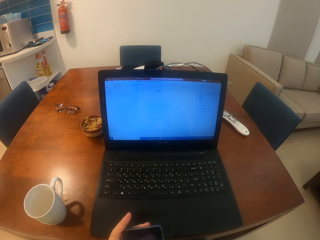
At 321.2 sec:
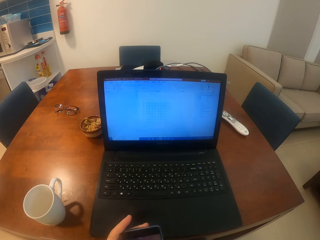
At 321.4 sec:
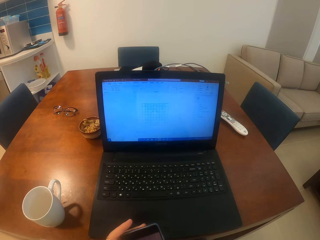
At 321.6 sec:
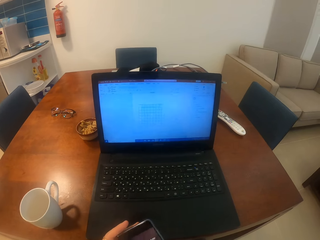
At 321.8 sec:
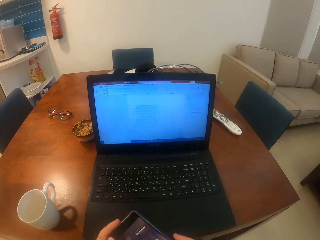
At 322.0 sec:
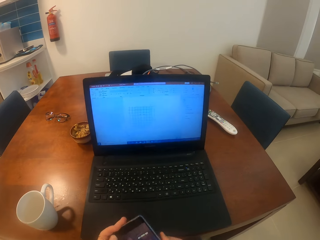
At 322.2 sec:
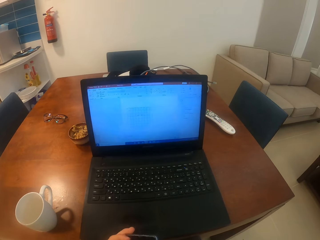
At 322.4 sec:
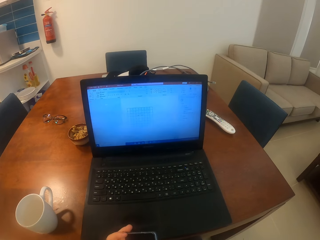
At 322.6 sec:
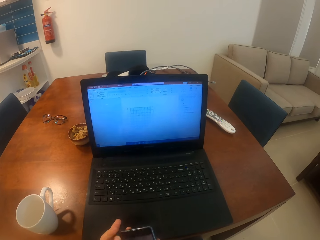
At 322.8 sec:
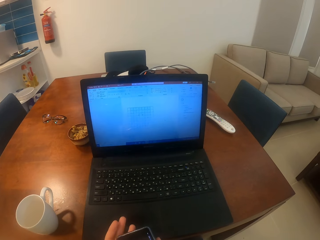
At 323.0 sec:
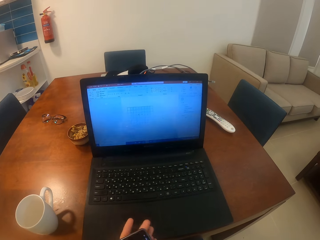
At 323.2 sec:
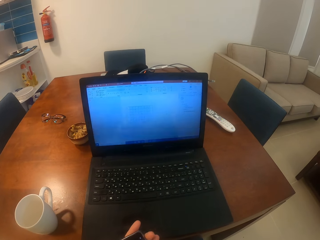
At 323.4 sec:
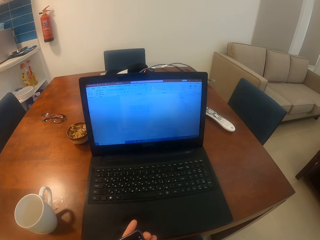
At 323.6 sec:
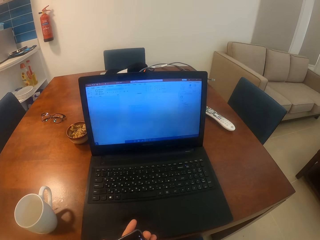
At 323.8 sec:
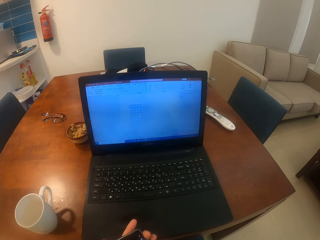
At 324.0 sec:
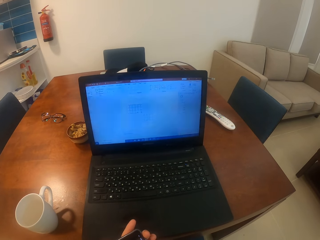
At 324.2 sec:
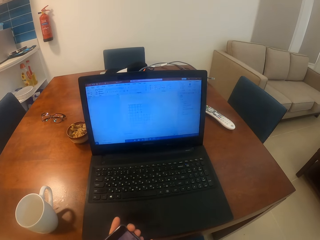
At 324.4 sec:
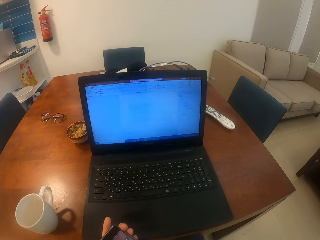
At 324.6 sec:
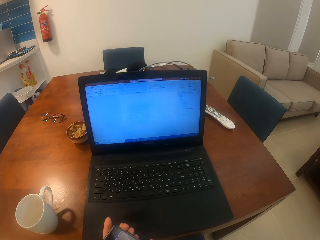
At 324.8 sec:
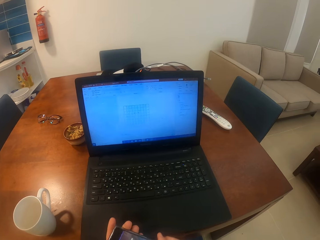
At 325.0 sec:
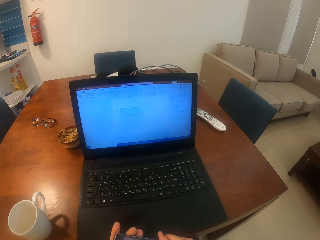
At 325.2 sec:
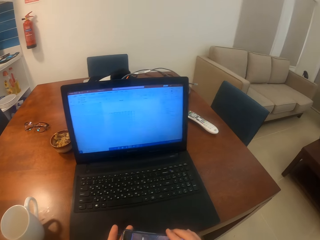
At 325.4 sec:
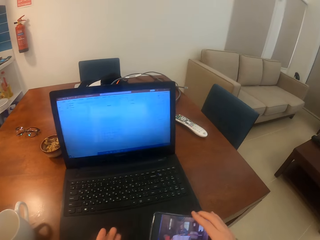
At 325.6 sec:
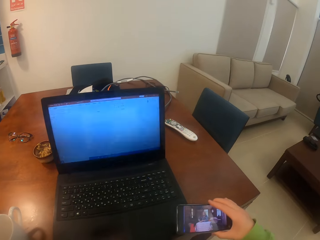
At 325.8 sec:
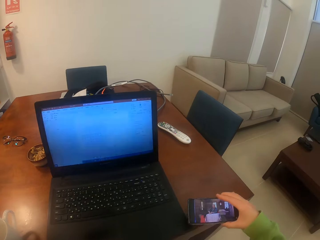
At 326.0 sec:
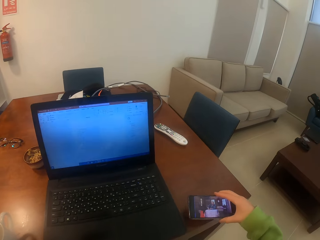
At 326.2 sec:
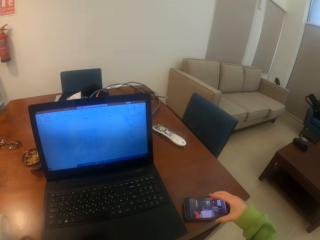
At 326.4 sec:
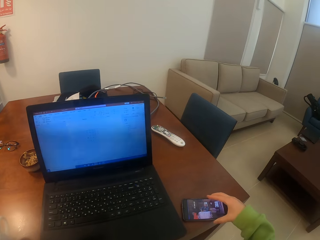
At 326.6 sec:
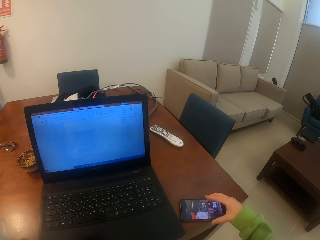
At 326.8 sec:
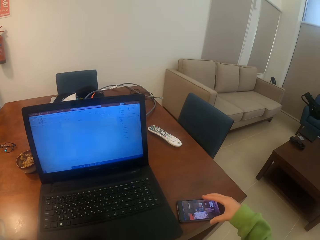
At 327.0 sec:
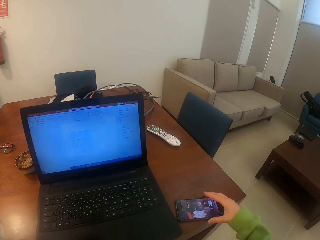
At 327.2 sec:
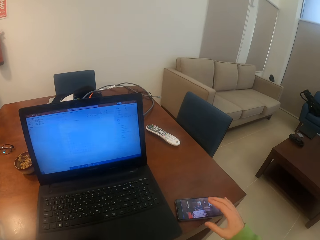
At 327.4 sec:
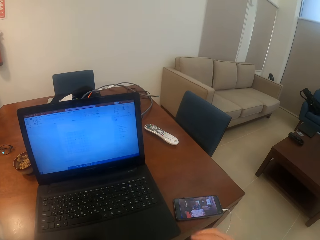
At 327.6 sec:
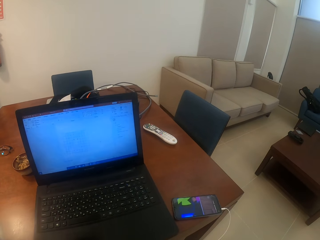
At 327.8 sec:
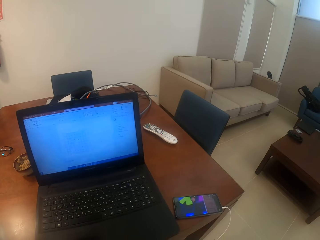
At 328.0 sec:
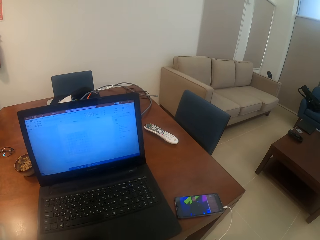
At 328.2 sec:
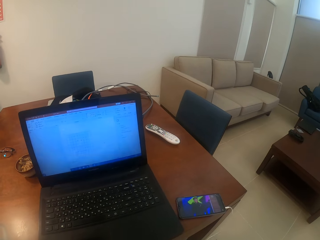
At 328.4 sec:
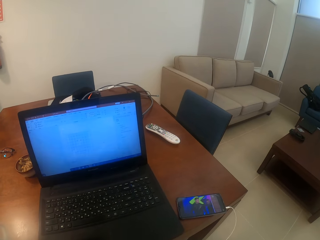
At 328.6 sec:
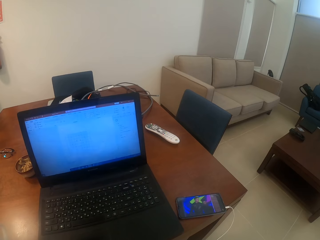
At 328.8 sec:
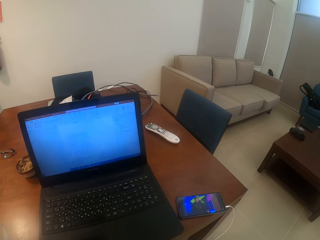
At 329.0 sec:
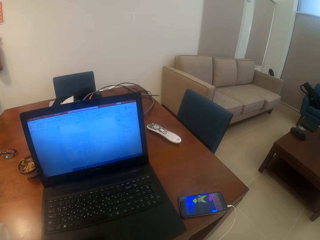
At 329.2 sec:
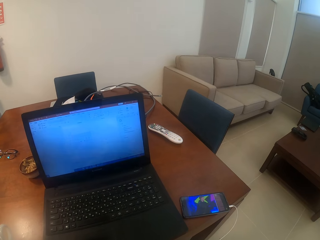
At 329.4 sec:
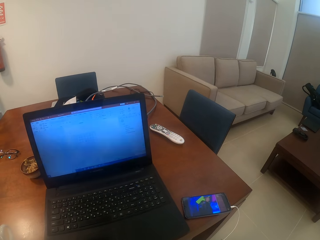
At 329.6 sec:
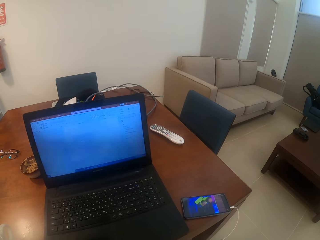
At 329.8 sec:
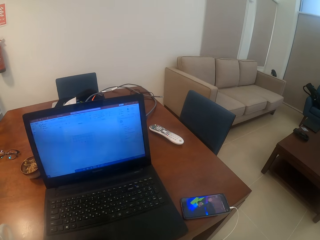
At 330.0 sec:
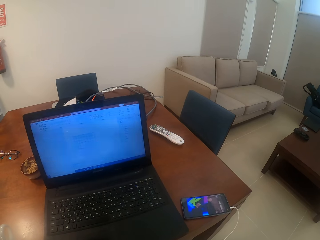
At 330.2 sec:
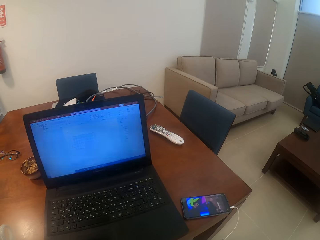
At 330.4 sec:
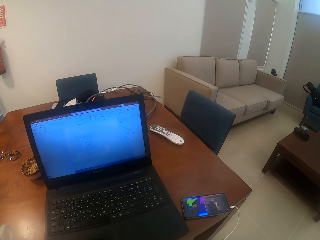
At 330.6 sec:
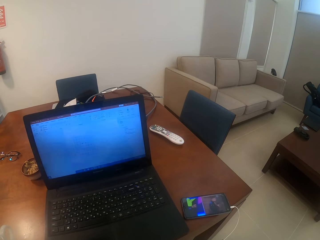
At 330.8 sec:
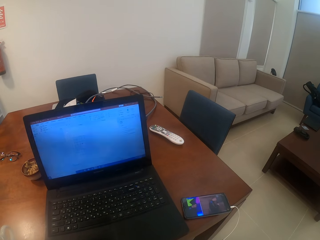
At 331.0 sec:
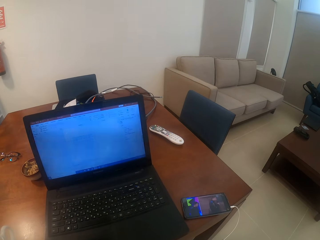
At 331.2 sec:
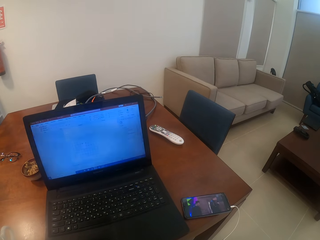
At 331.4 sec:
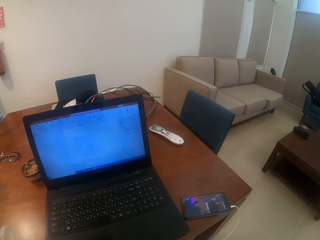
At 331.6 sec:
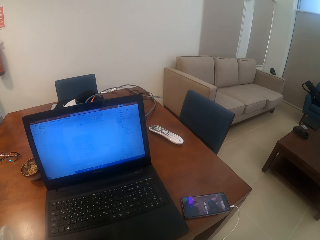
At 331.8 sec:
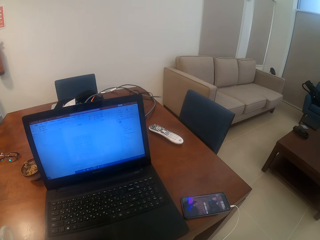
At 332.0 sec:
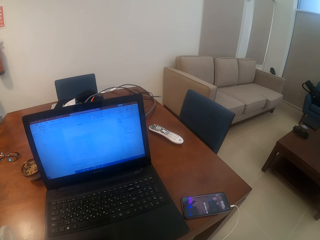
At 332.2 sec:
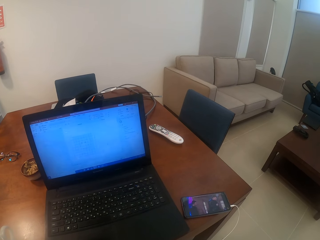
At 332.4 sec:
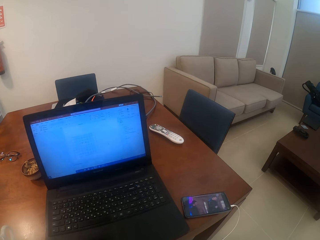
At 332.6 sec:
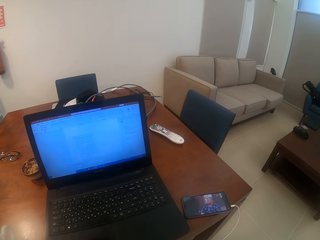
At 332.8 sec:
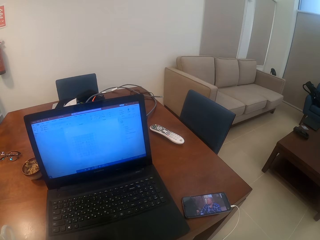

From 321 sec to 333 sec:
The camera wearer puts down a phone on a table. They watch the phone. They look around a room.

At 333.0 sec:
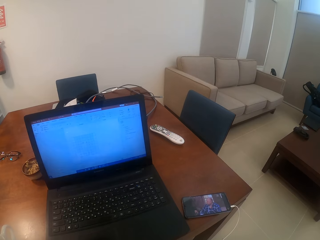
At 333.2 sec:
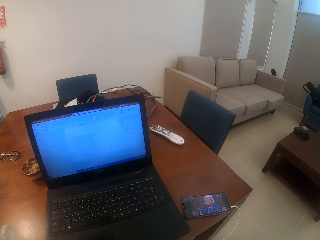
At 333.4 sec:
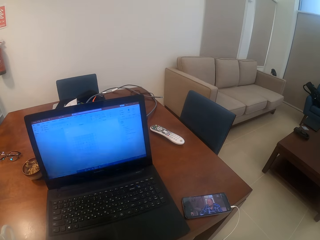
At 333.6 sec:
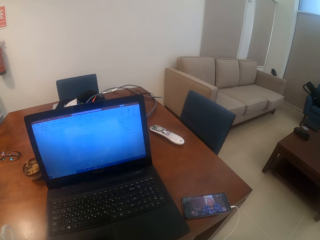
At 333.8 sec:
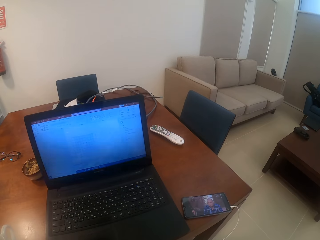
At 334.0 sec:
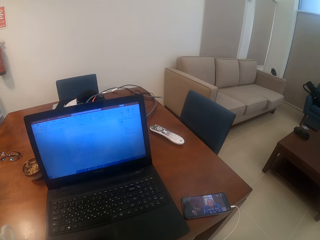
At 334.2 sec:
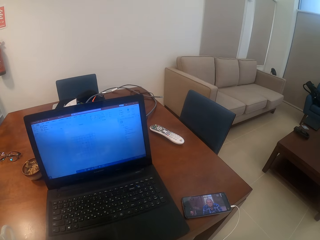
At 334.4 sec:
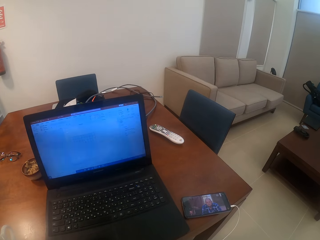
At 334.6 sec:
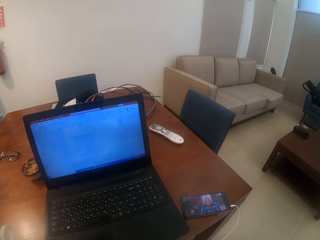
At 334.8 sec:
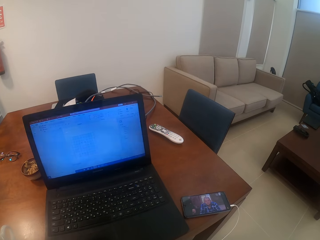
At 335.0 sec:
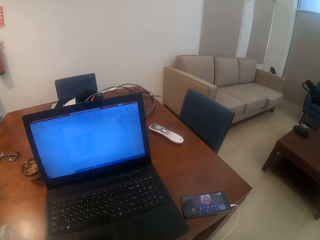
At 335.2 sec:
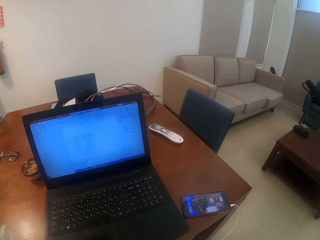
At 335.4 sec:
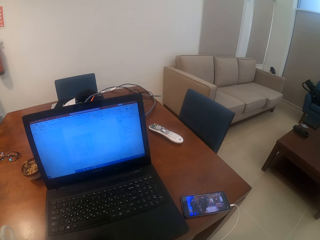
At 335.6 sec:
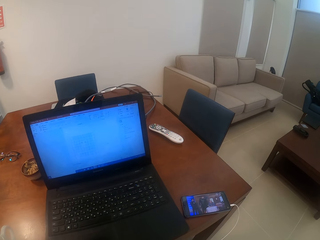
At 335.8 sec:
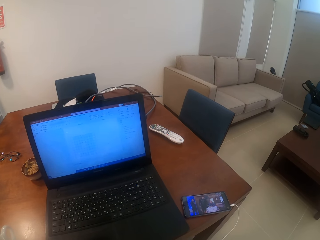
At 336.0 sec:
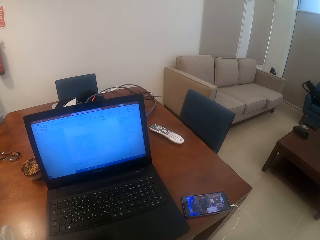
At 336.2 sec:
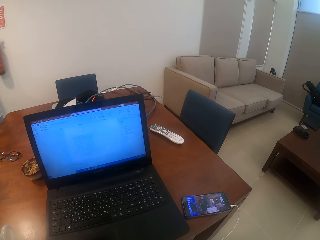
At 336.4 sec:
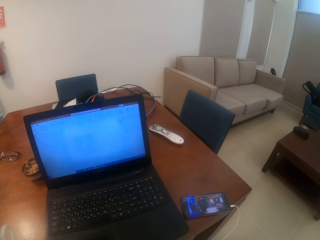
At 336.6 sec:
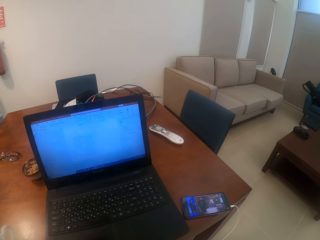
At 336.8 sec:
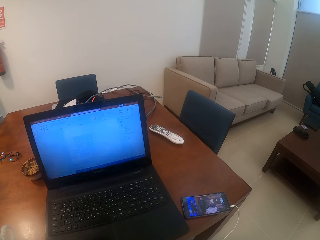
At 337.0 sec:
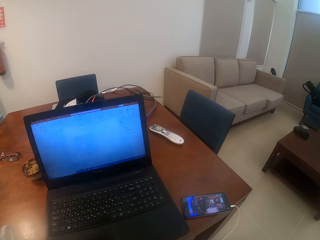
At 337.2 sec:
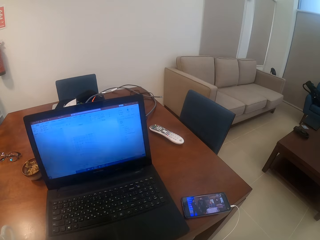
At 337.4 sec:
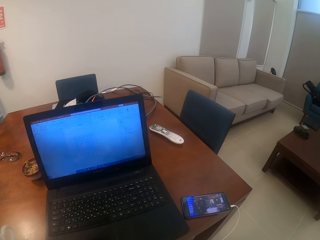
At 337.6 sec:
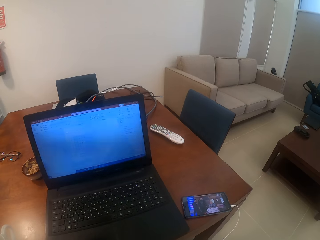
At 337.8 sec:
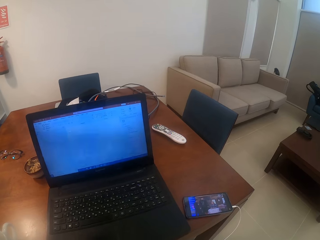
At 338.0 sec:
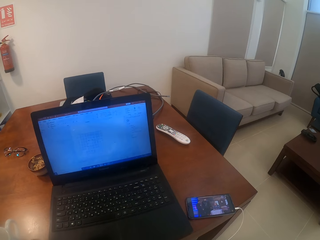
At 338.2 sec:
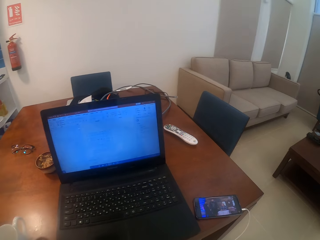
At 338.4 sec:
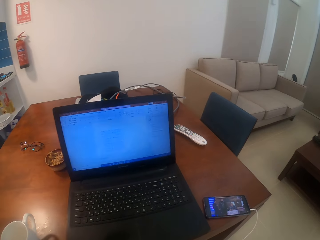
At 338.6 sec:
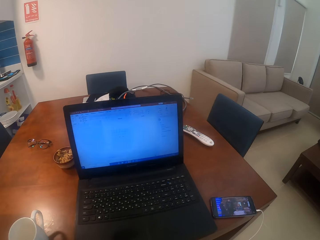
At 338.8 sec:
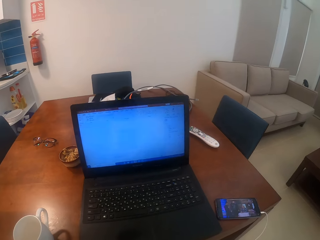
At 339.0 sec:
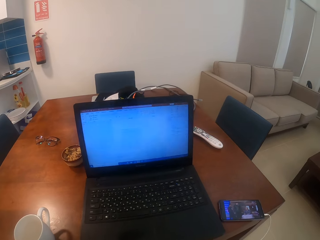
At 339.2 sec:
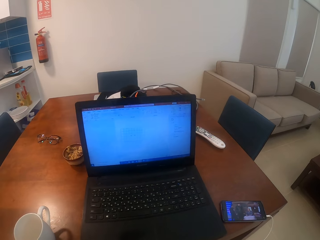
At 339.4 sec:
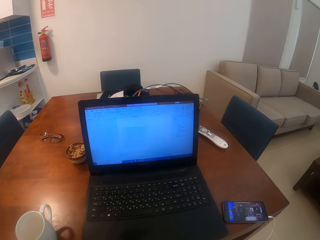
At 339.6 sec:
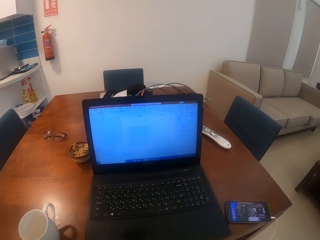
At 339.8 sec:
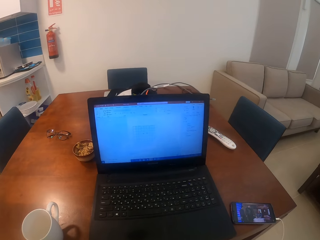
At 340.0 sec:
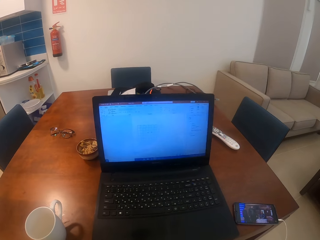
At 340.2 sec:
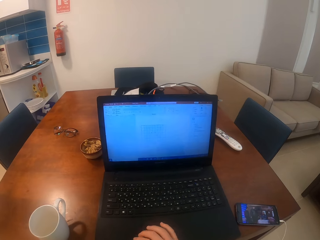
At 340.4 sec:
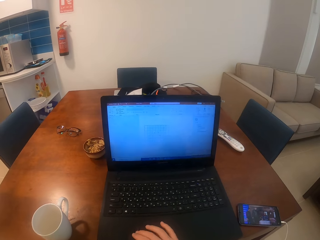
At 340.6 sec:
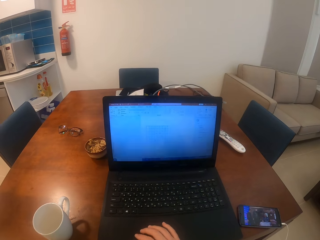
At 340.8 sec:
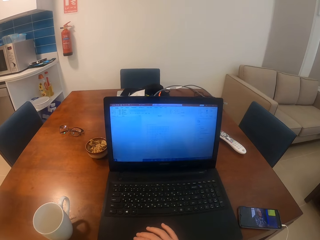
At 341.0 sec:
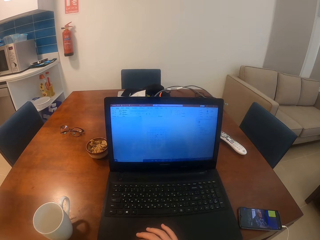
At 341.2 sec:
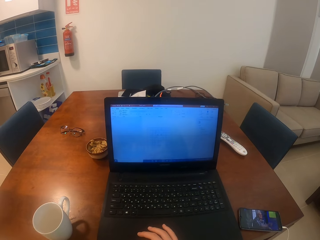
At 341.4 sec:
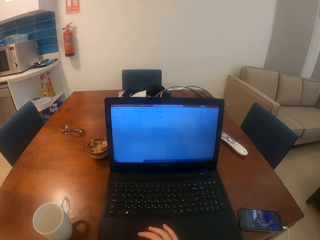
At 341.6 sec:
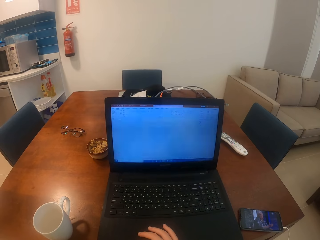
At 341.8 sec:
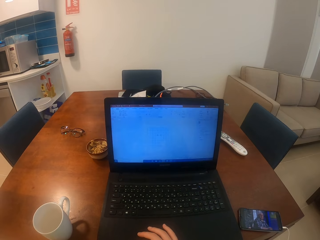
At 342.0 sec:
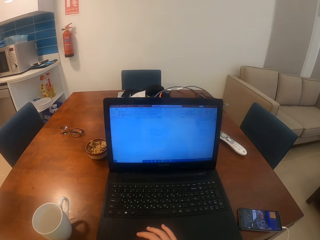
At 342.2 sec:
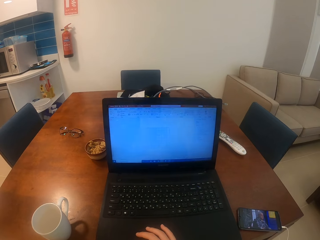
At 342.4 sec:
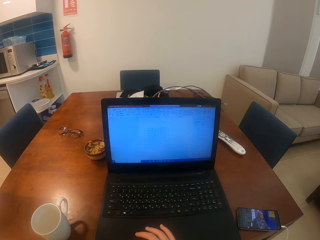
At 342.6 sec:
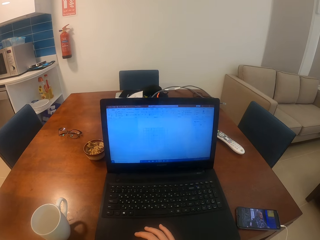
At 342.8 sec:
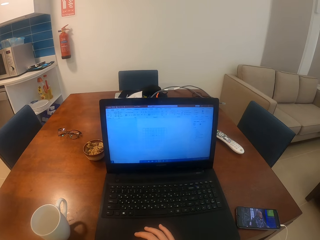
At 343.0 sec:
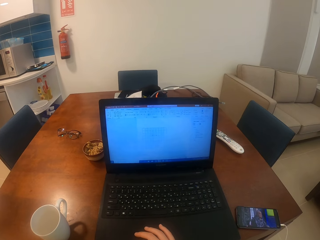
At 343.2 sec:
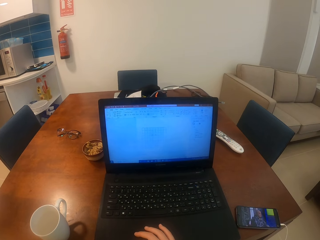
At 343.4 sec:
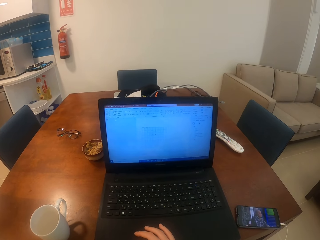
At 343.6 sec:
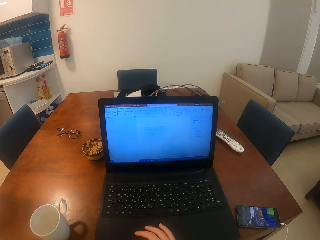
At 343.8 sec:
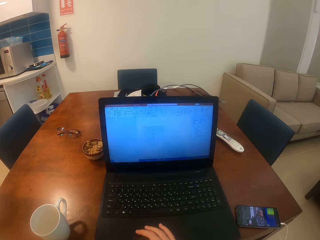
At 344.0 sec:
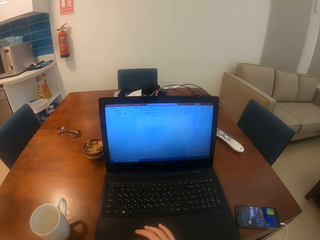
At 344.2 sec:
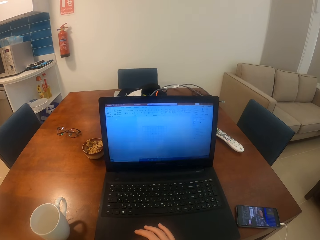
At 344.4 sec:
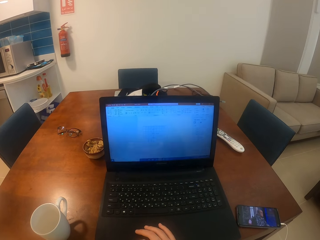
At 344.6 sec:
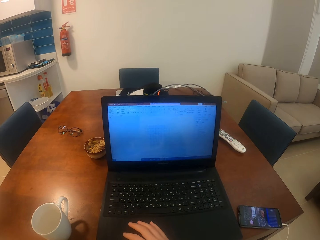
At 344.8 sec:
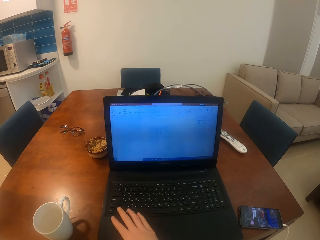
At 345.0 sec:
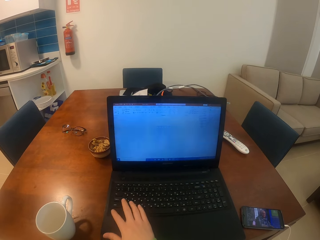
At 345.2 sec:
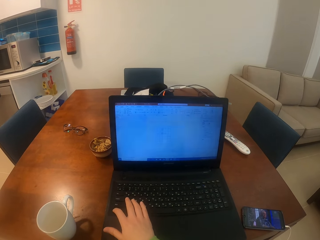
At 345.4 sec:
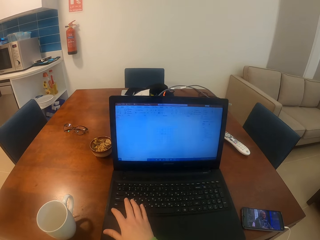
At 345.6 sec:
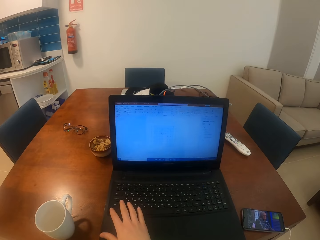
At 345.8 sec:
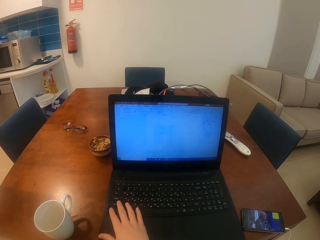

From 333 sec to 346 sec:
The camera wearer operates a laptop with her hand. She moves her hand on the laptop.
